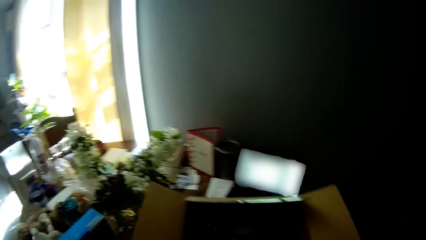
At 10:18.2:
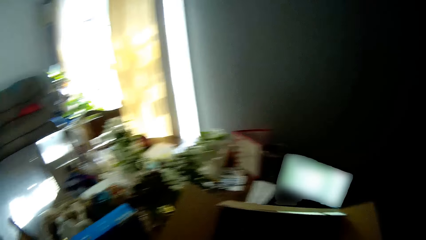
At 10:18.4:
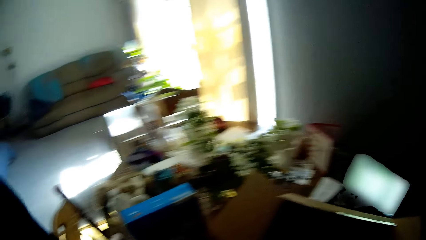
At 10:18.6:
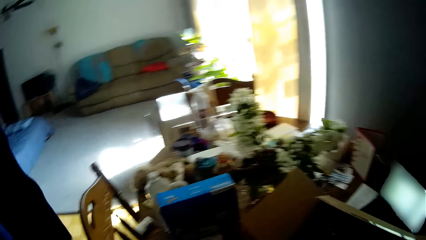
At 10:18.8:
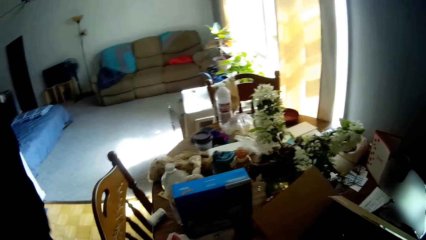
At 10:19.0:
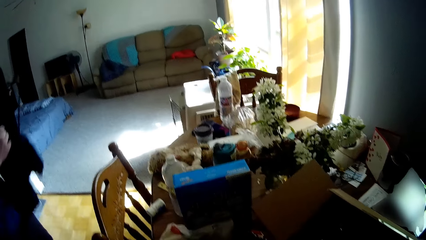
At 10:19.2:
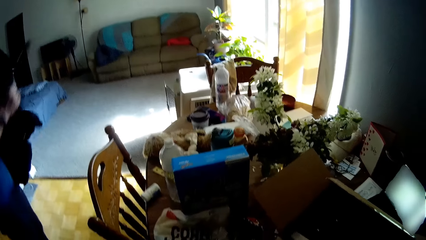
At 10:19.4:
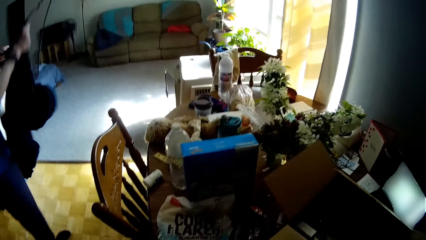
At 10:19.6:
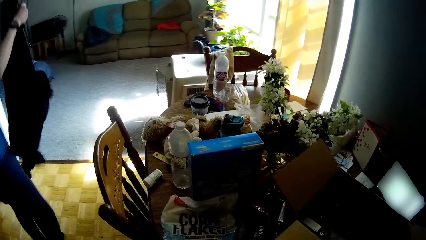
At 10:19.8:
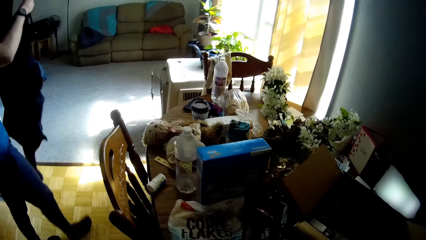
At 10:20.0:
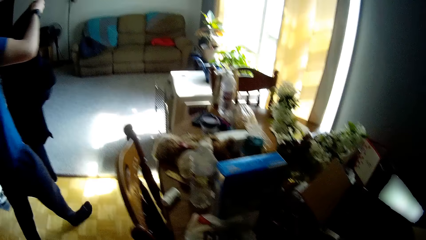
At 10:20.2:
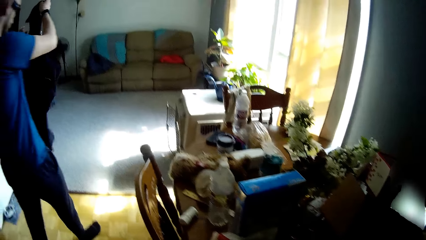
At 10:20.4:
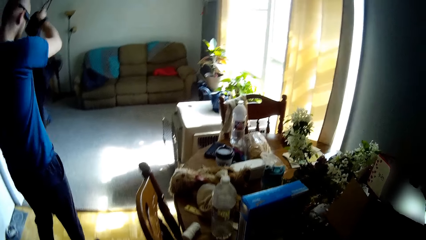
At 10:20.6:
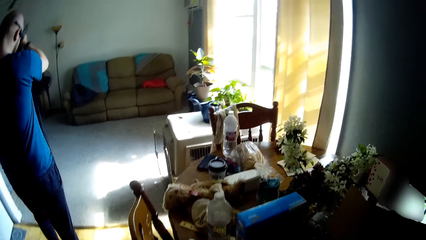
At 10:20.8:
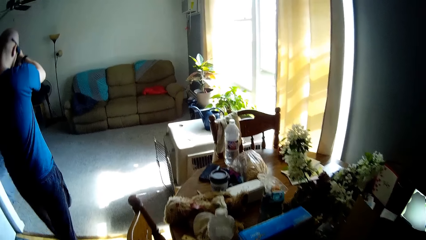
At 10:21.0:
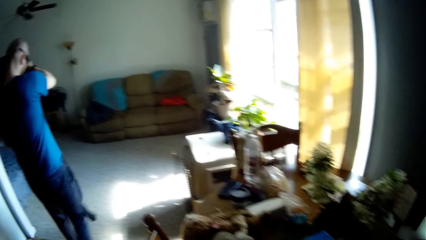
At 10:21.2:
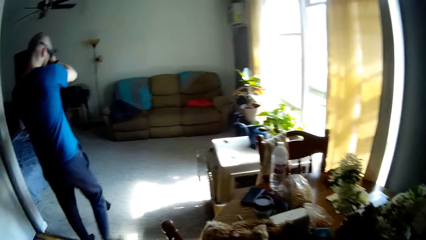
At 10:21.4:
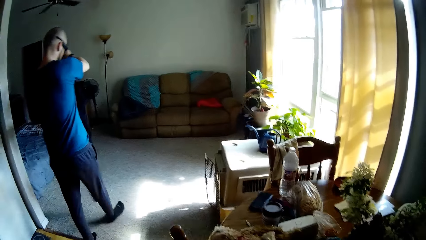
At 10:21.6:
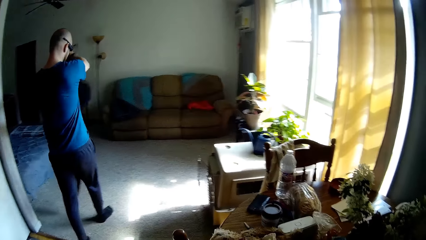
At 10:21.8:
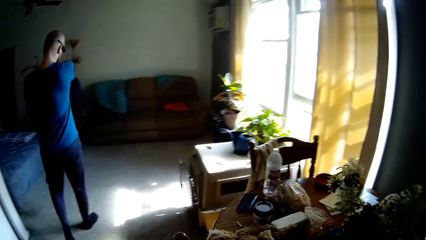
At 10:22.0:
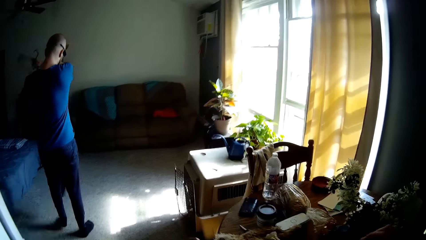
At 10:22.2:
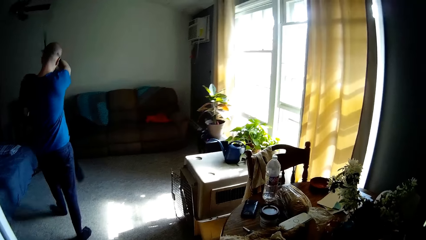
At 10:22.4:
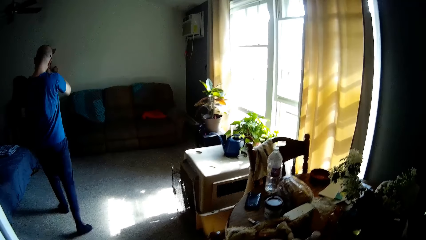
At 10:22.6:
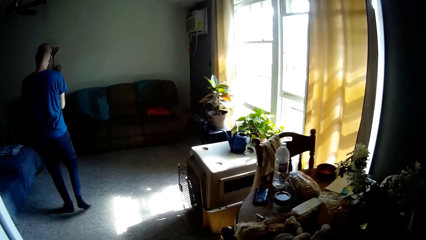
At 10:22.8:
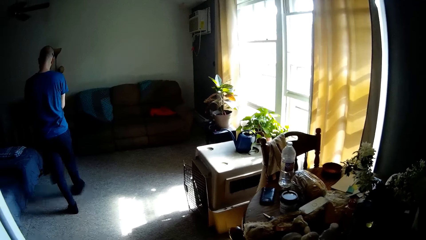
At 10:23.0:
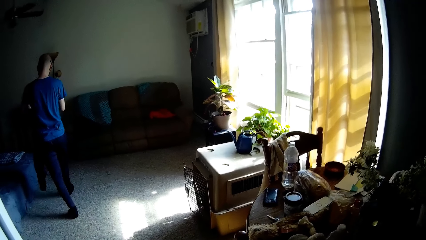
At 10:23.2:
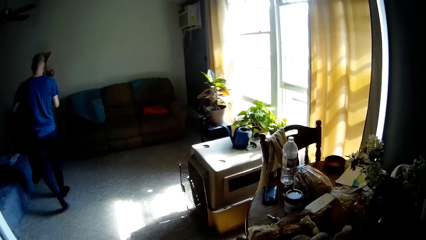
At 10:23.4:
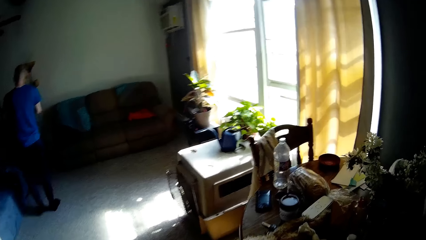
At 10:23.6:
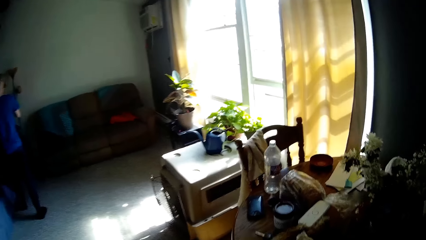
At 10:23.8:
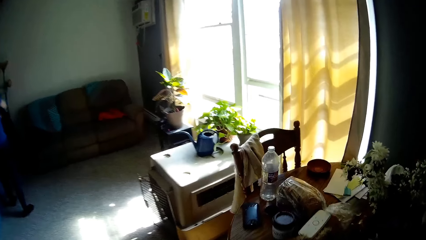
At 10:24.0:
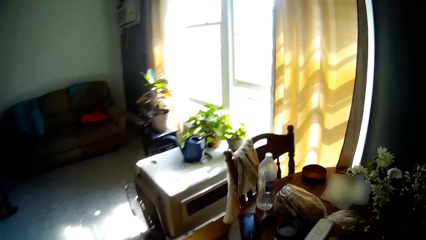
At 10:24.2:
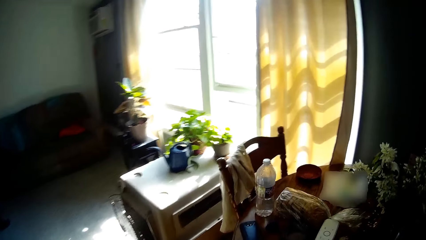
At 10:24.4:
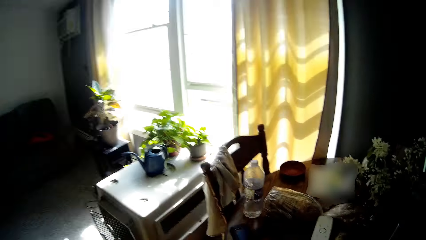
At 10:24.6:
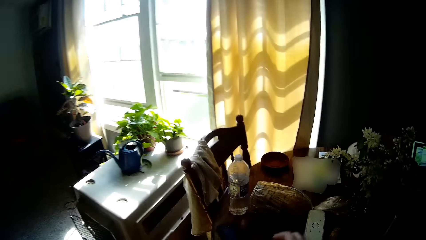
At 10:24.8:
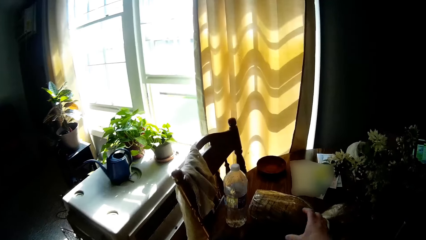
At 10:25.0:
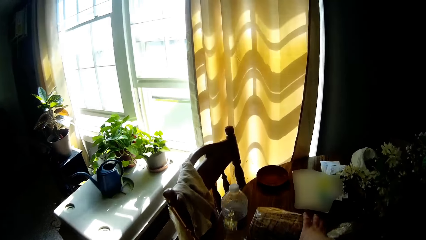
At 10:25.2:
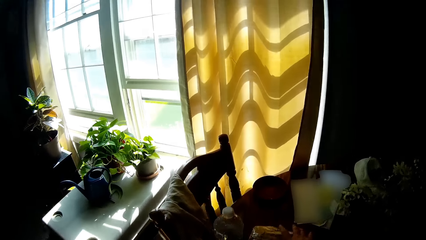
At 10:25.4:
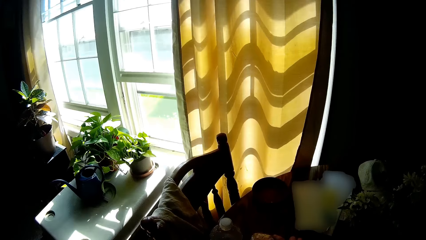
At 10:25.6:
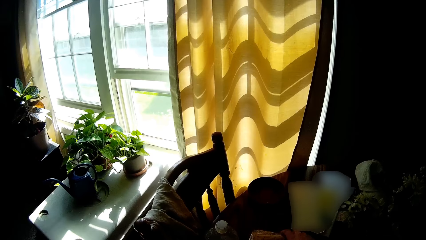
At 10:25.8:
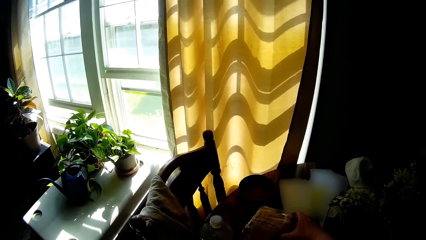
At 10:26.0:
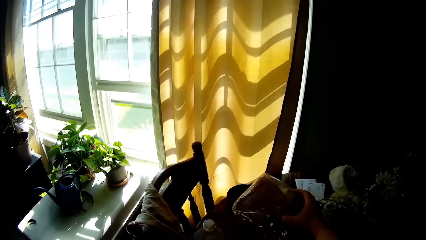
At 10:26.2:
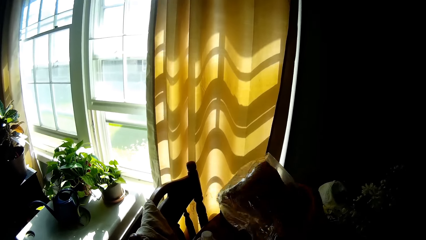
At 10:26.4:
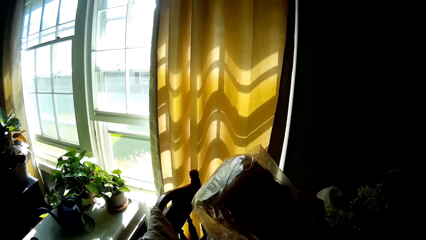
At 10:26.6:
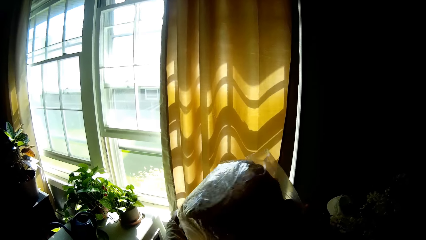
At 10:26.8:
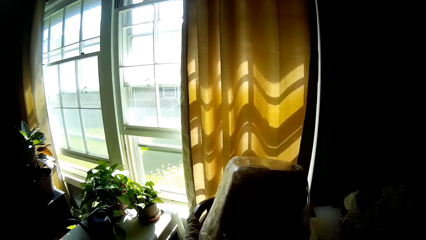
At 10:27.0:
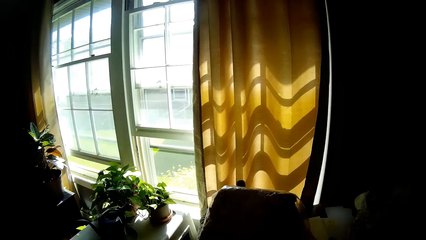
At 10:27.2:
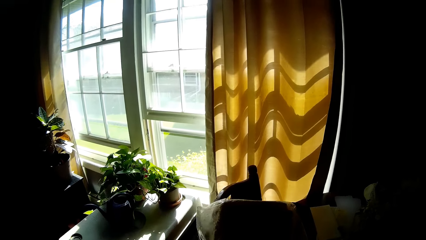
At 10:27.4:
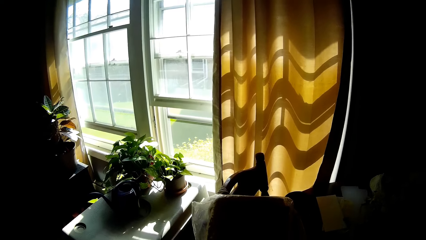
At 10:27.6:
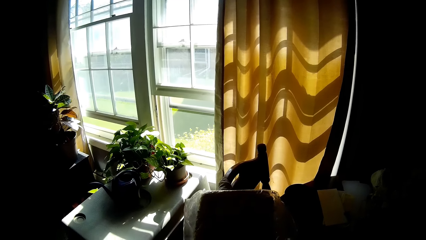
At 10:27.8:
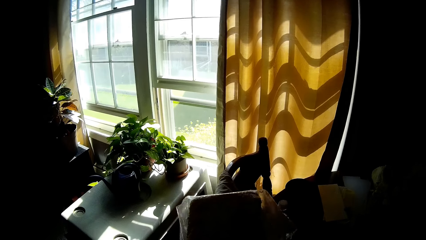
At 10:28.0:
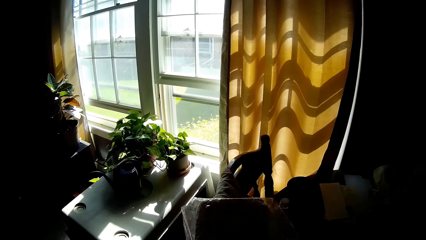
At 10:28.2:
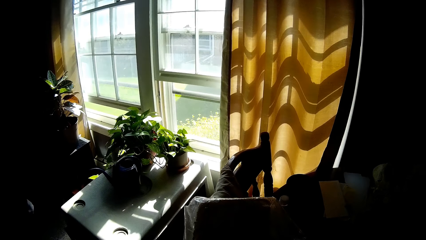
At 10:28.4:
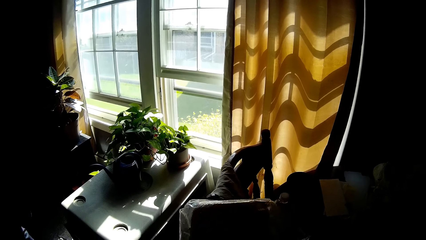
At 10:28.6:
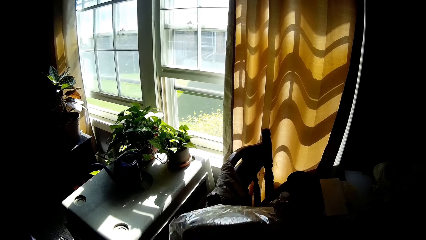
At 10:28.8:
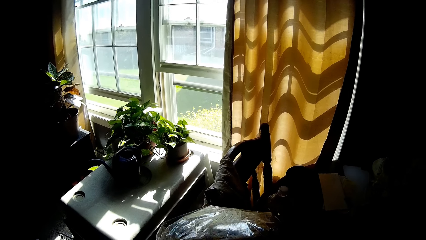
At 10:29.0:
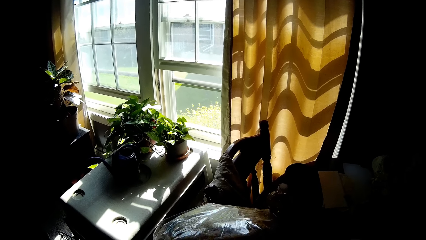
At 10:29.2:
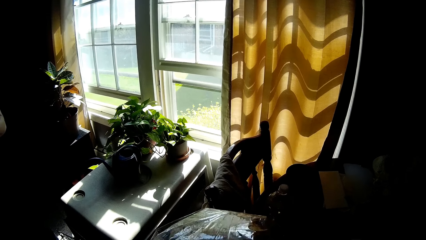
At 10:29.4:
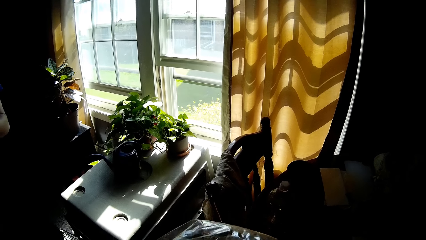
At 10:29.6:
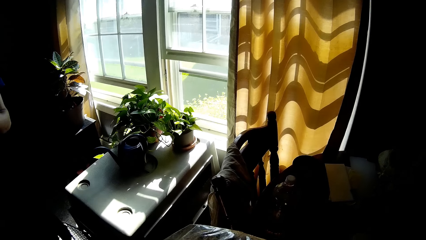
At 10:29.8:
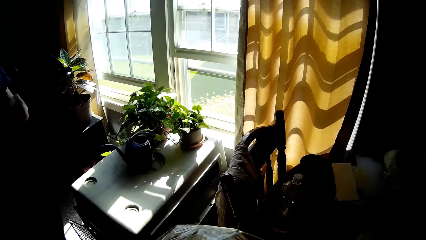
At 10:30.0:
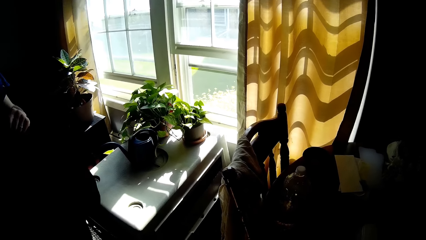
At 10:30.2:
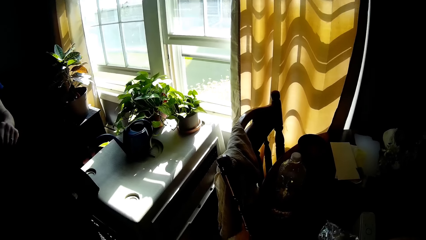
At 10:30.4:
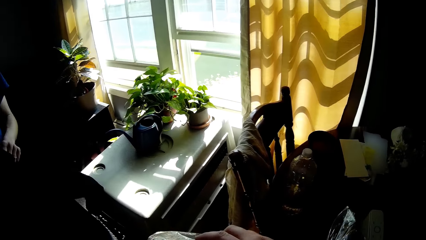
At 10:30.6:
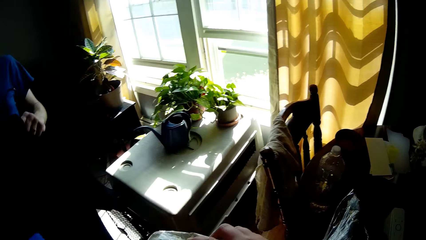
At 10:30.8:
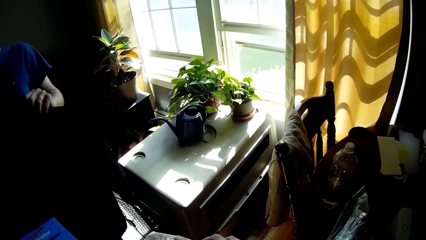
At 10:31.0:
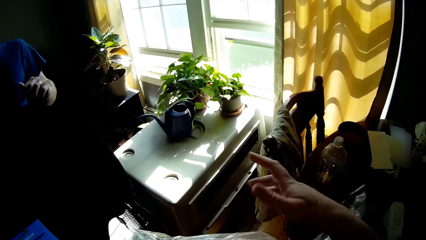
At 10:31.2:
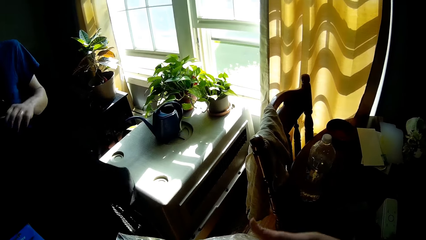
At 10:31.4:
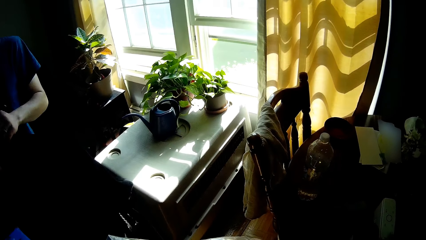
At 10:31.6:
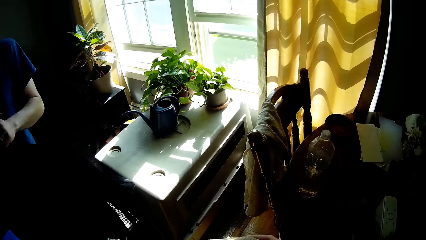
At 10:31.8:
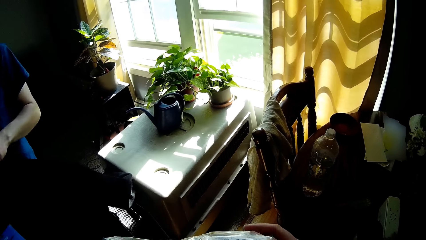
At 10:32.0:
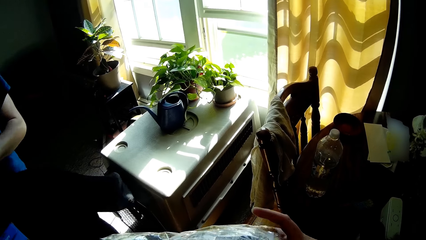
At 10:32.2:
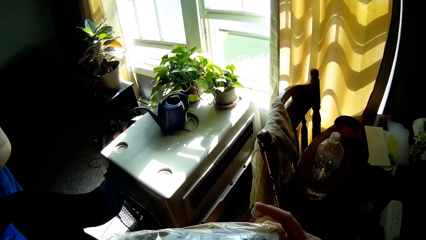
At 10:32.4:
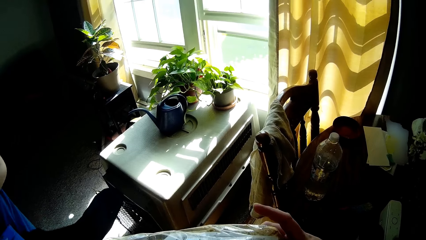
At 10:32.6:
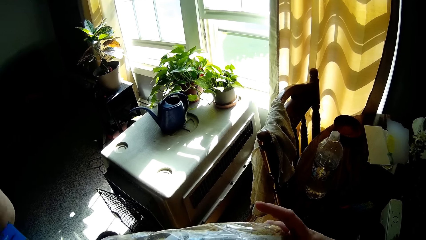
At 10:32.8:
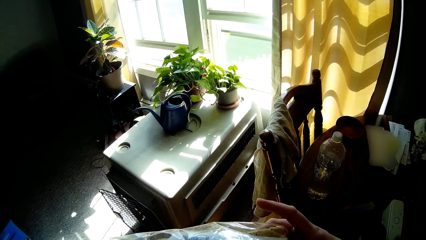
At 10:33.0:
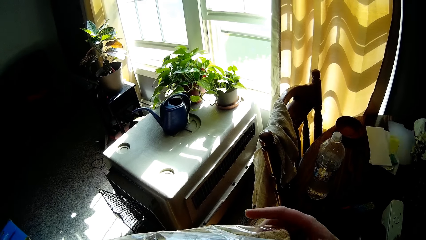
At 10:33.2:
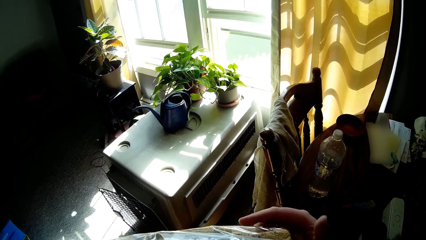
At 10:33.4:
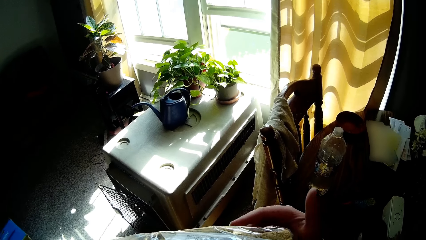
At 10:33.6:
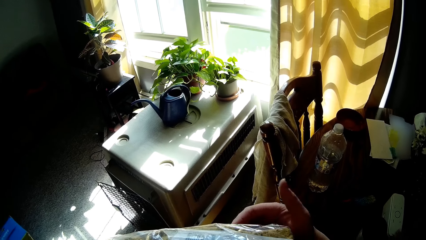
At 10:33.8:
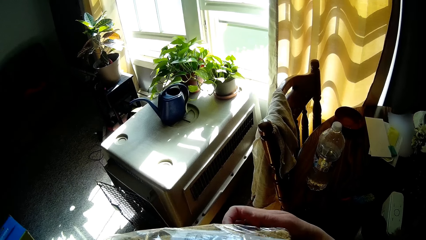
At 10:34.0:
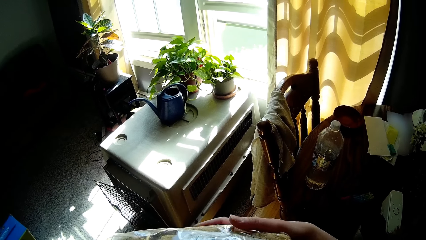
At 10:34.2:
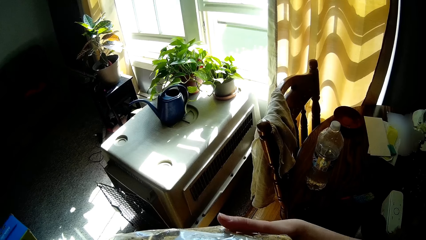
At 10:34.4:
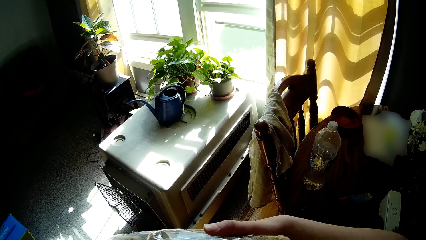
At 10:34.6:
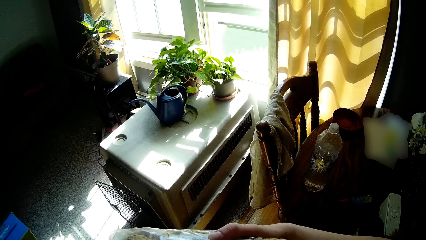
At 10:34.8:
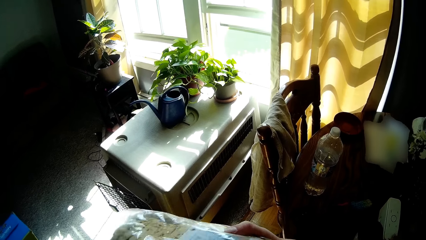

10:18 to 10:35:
The man removes a jacket from a hanger with his left hand. The man holds clothes. The camera wearer converses with the man. She picks up a bread loaf from the table with her right hand. The man adjusts the jacket on the hanger with his right hand.
